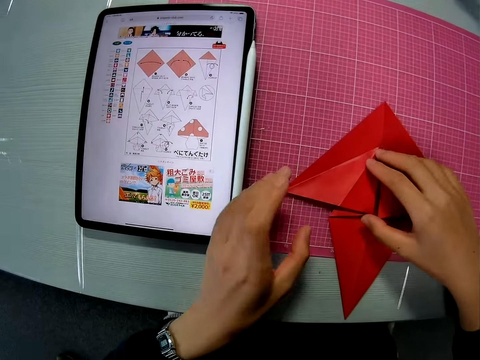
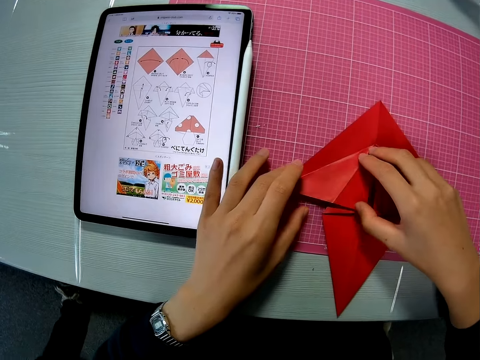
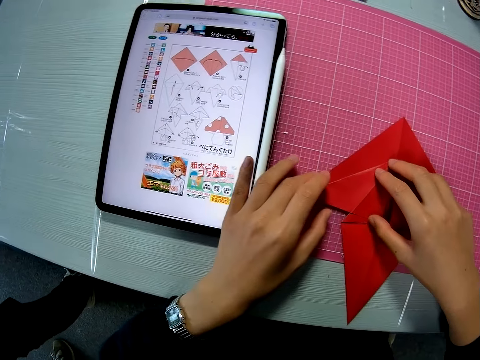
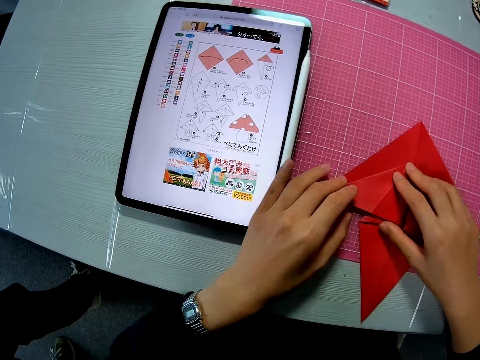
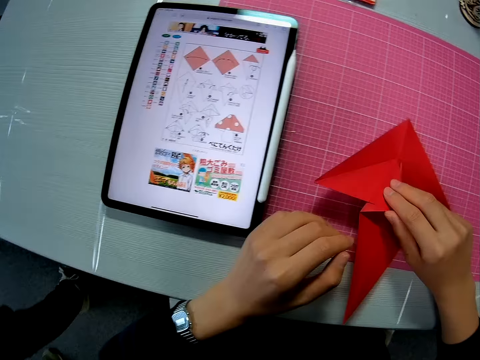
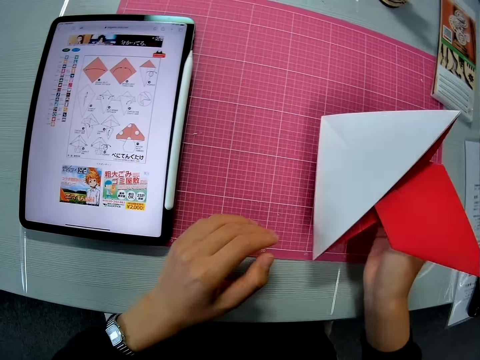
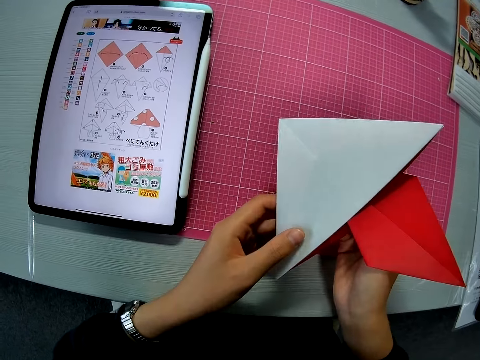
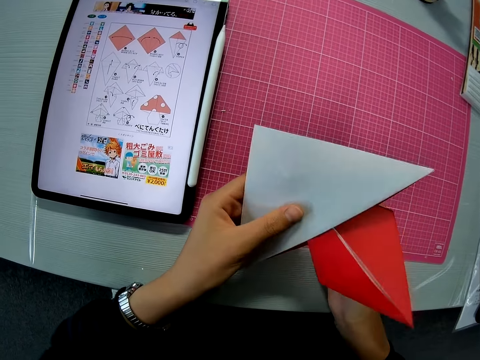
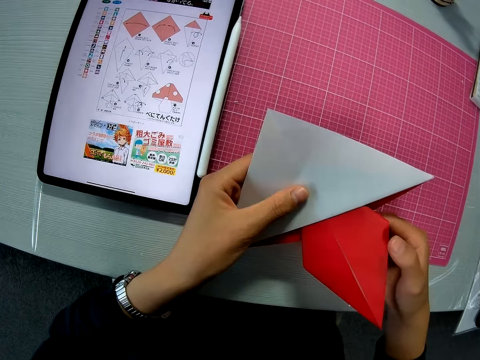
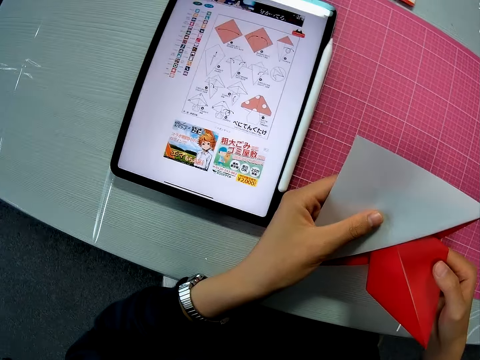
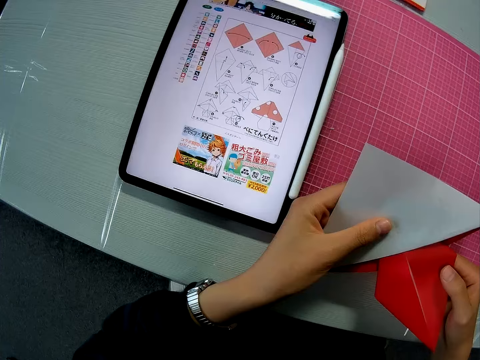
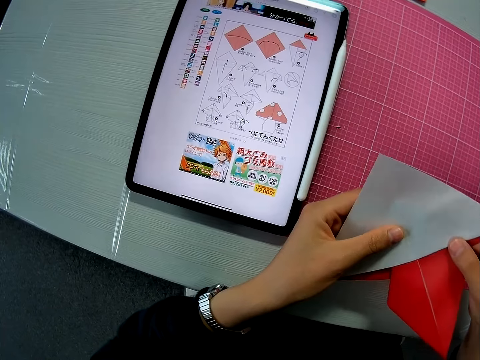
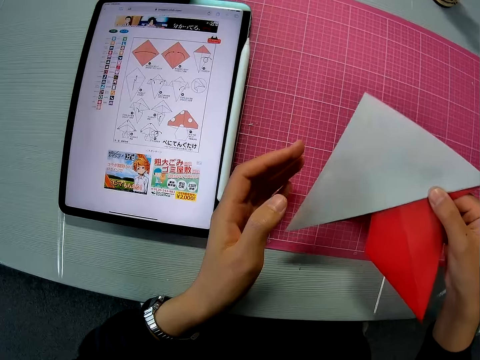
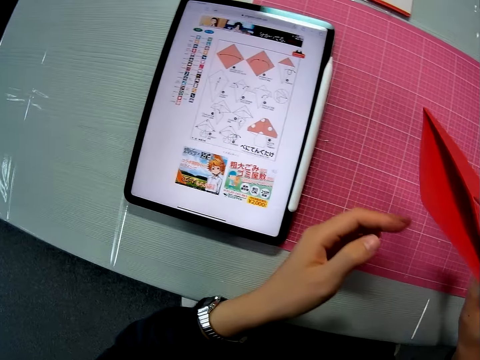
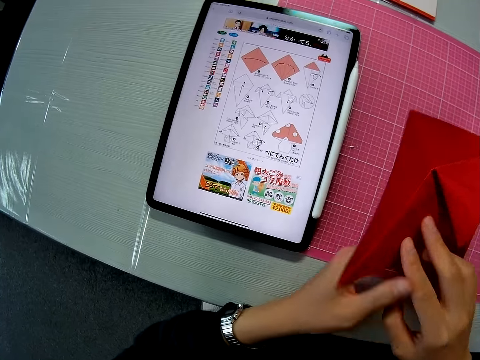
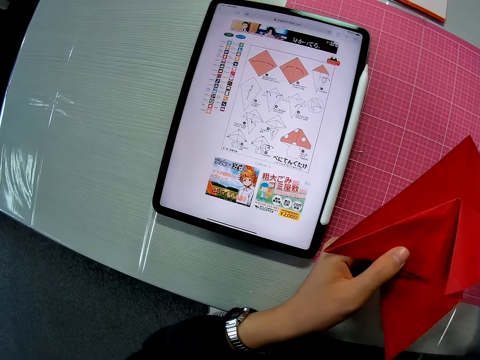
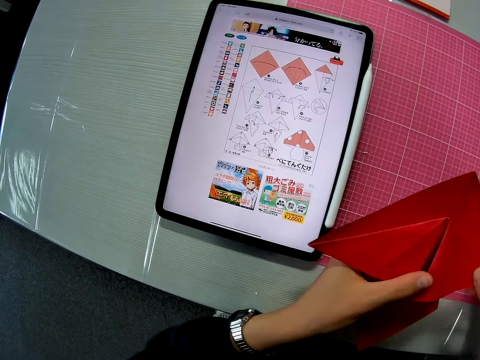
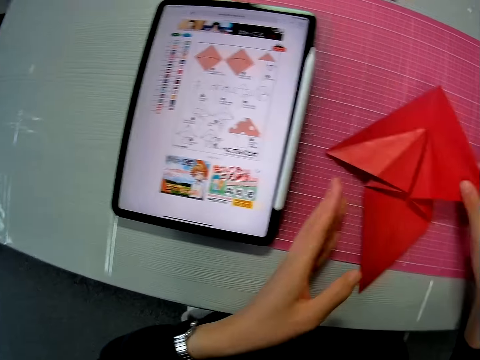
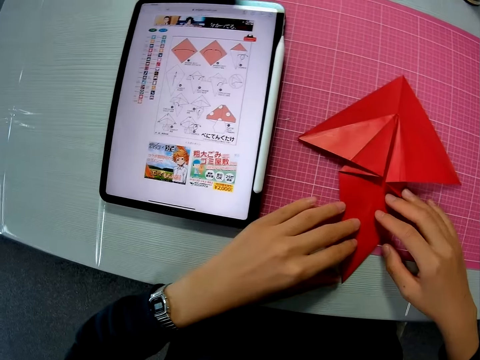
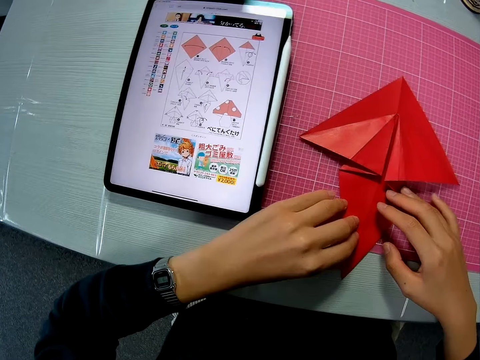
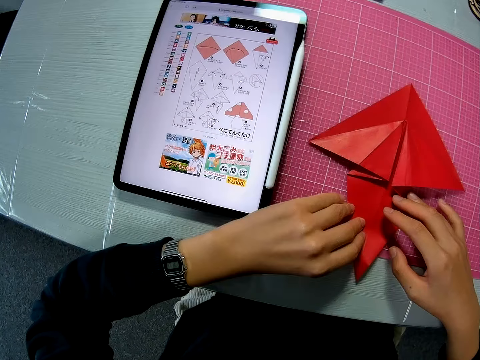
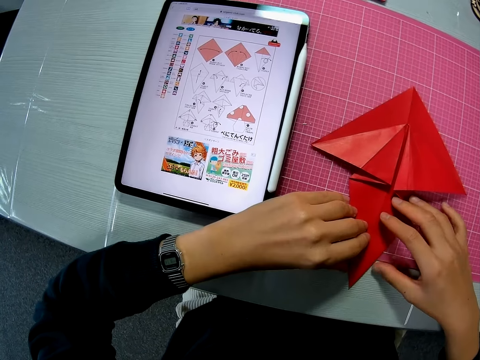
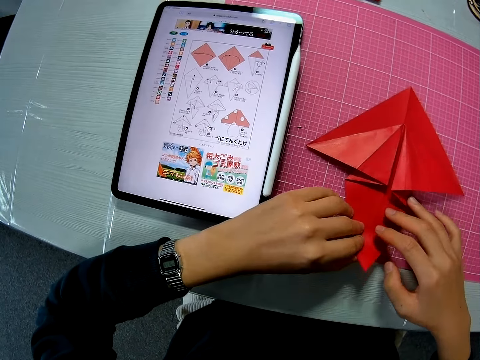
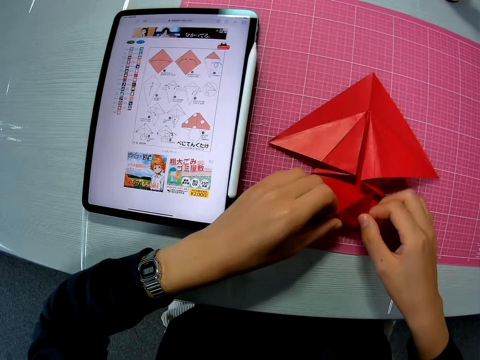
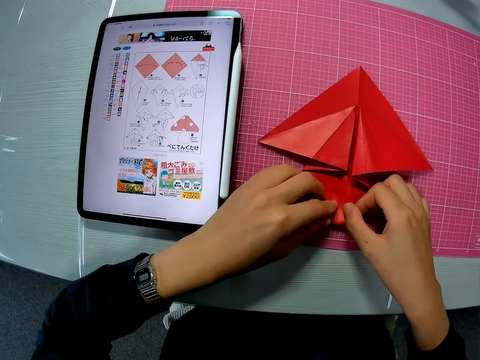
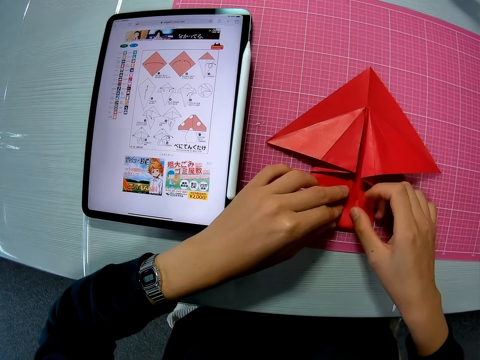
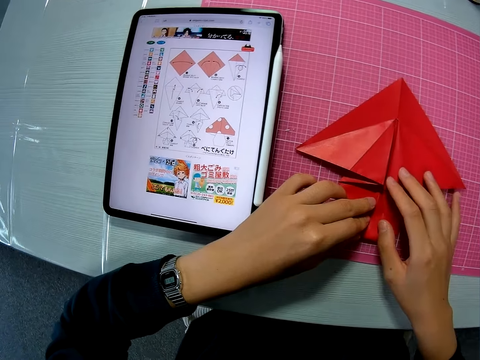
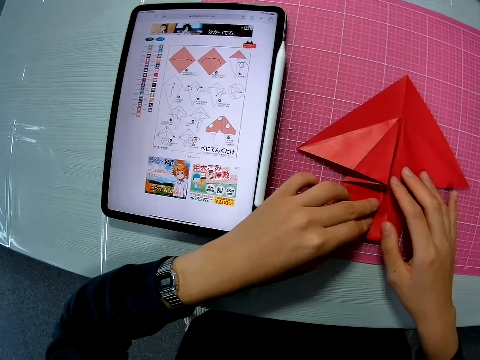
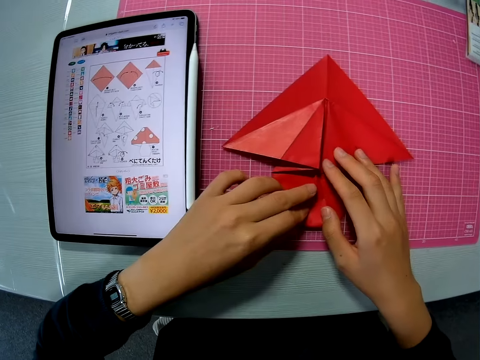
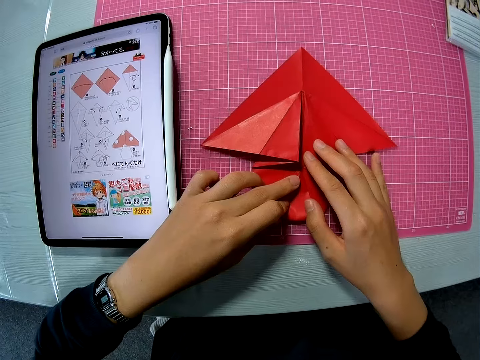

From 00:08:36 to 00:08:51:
The camera wearer turns the craft paper. They pick the paper up, examine the paper, put the paper down and fold the craft paper.

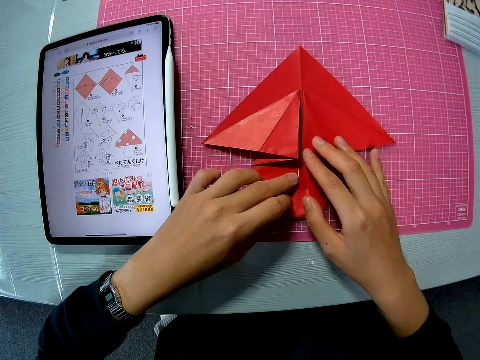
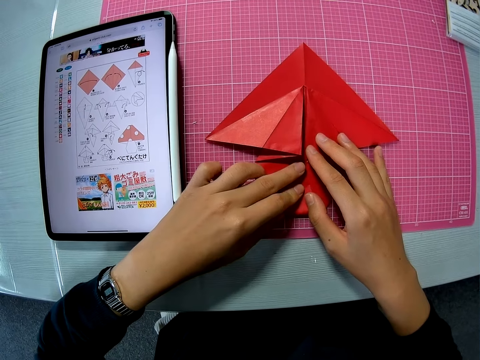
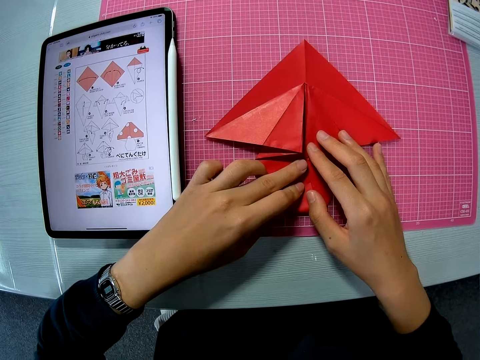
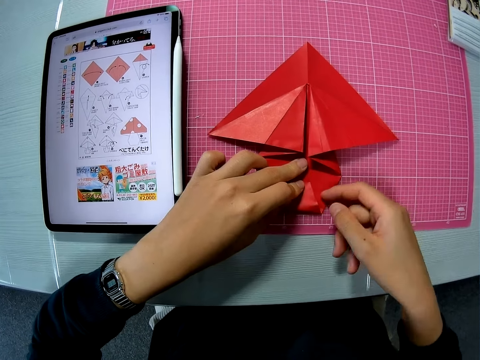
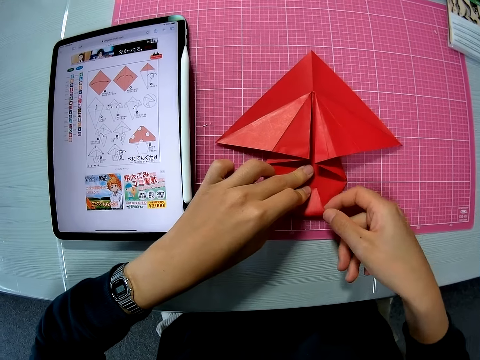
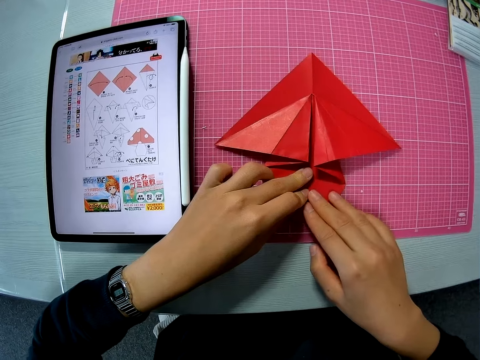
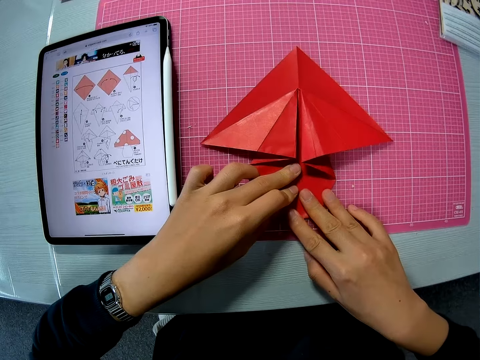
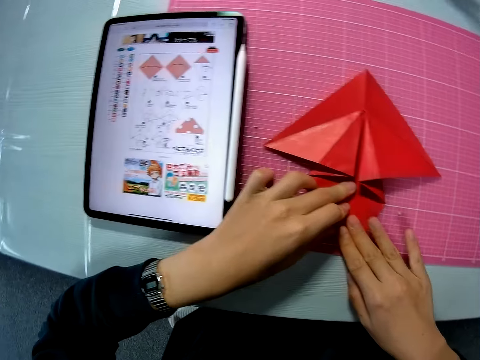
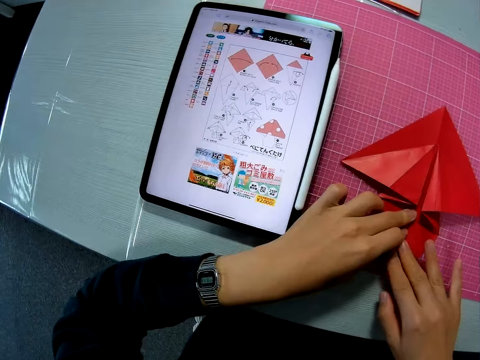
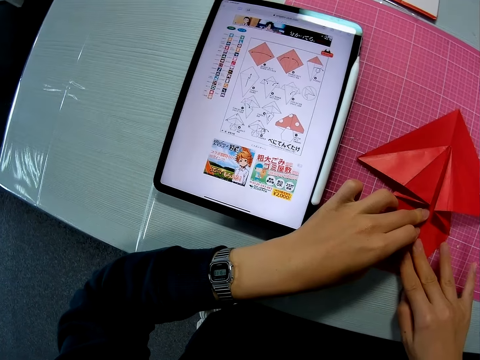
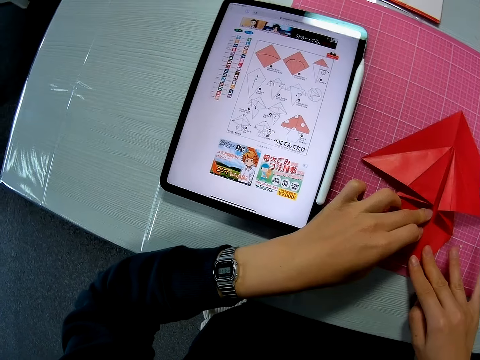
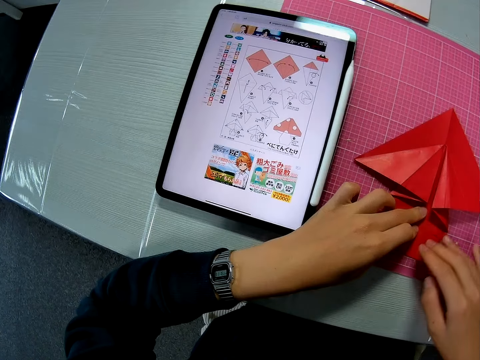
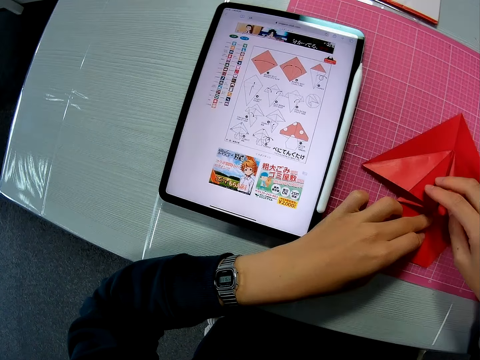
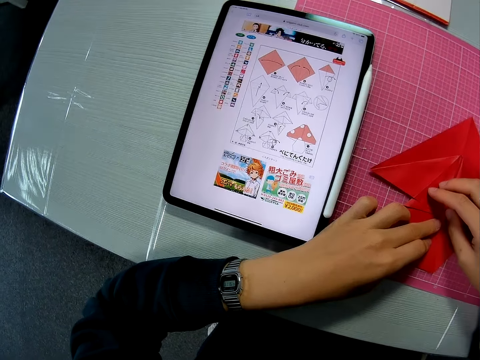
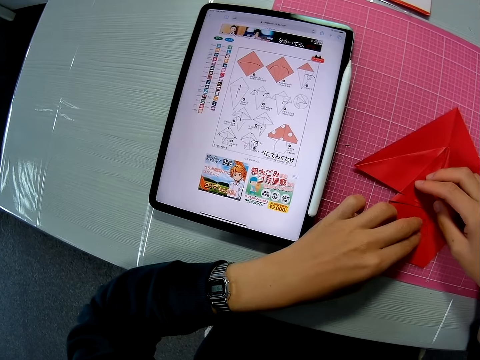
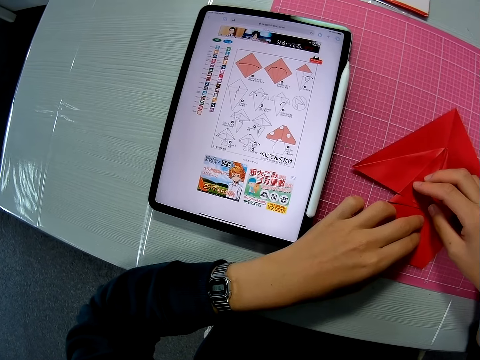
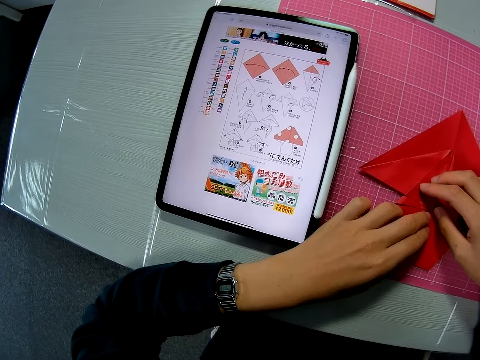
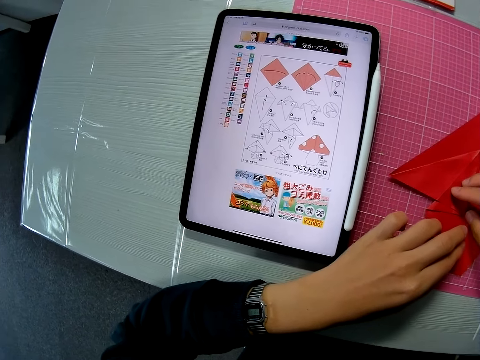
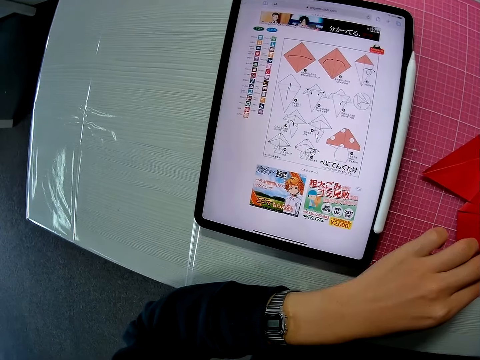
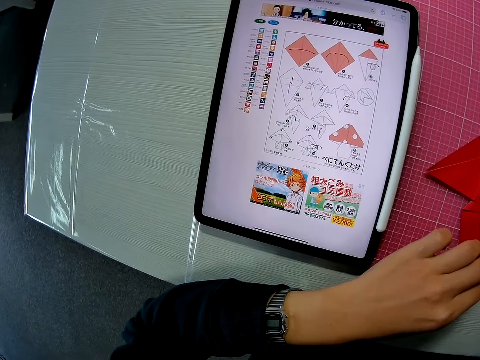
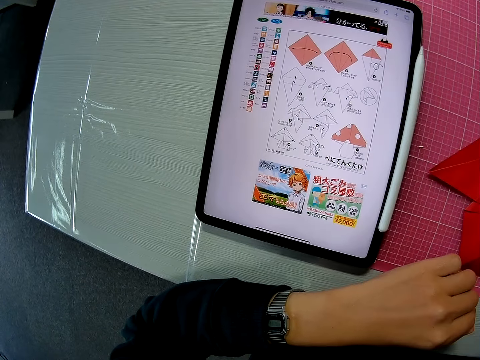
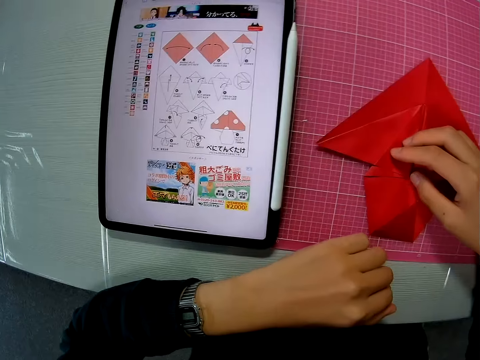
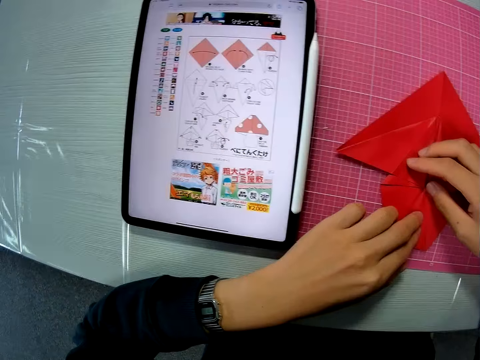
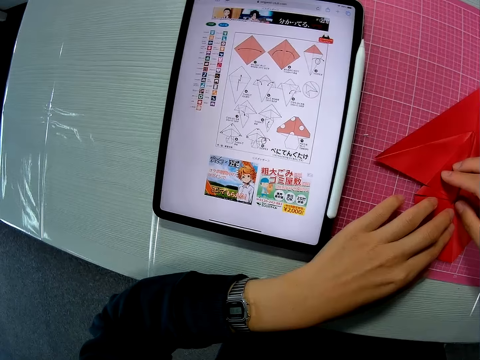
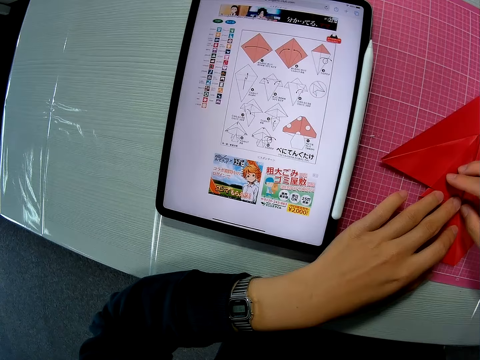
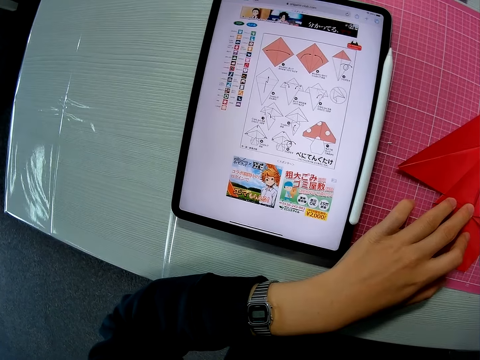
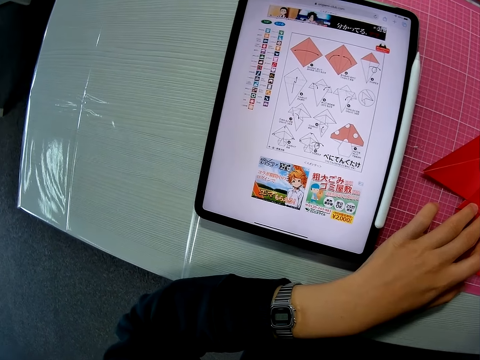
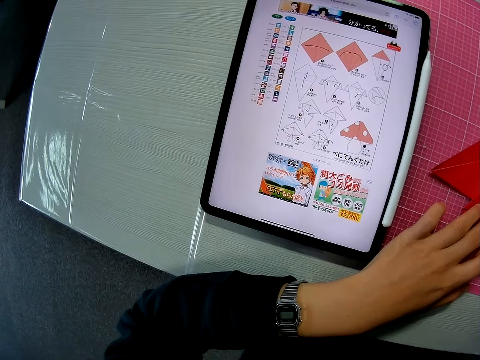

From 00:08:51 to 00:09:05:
The camera wearer flattens the craft paper.
